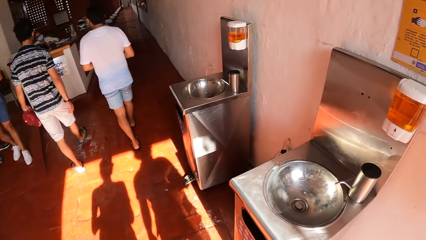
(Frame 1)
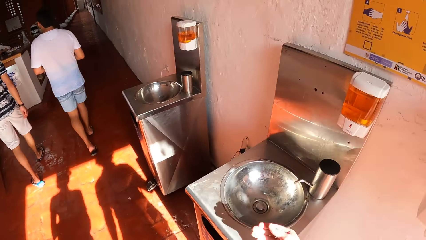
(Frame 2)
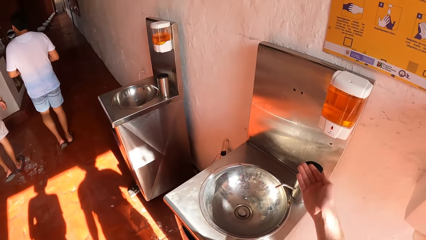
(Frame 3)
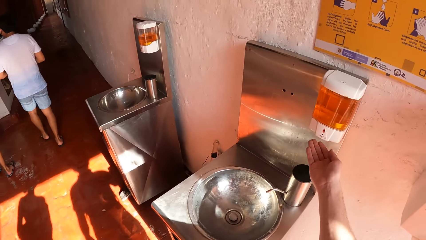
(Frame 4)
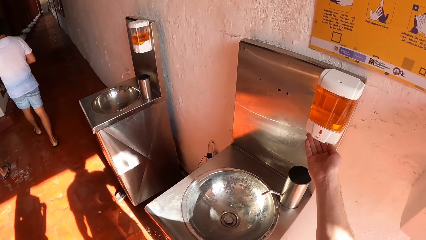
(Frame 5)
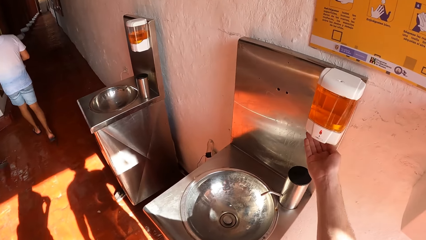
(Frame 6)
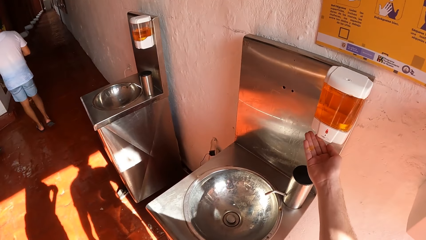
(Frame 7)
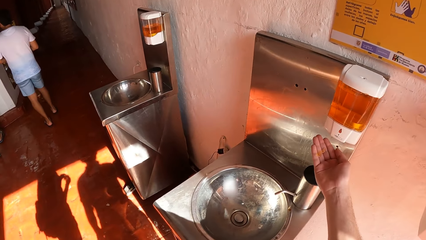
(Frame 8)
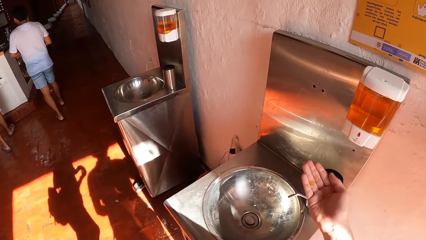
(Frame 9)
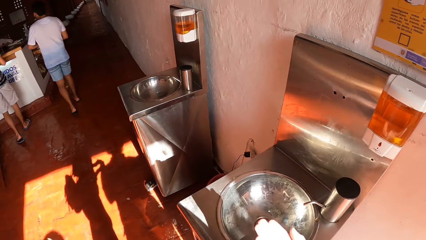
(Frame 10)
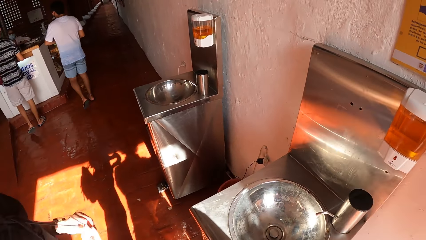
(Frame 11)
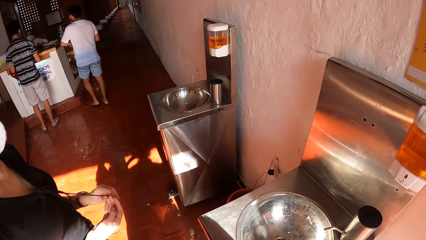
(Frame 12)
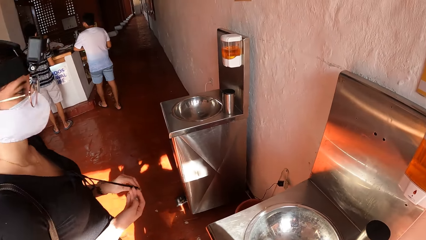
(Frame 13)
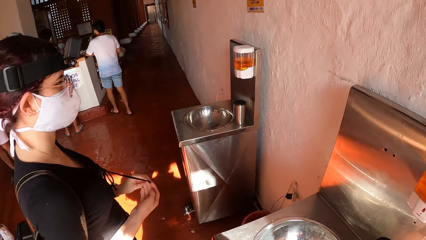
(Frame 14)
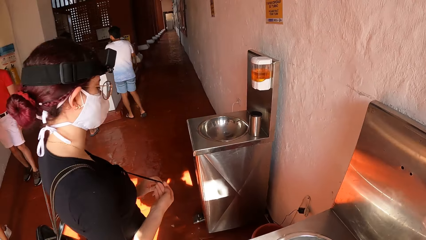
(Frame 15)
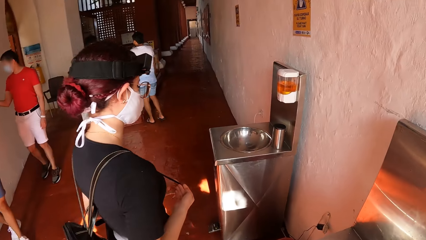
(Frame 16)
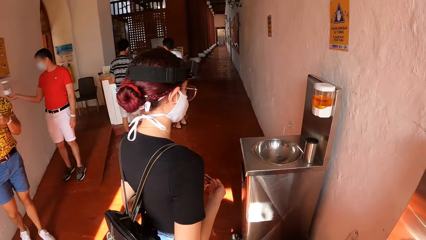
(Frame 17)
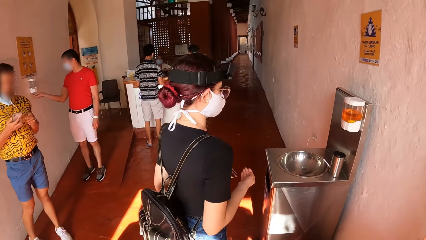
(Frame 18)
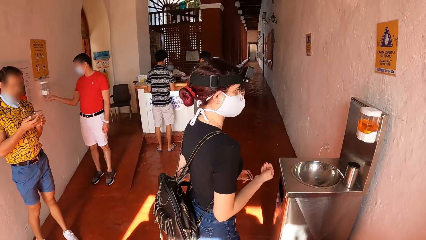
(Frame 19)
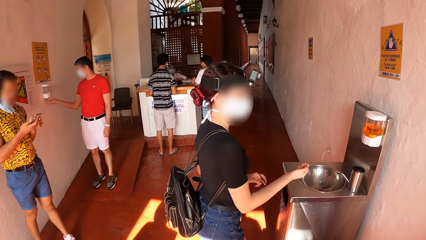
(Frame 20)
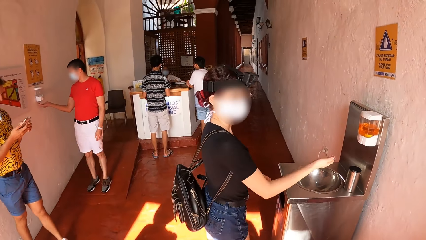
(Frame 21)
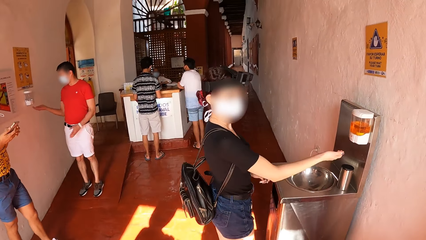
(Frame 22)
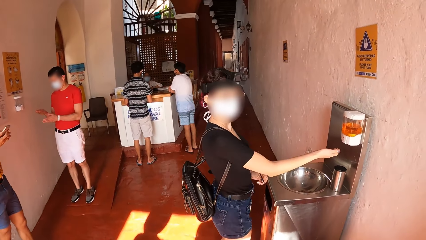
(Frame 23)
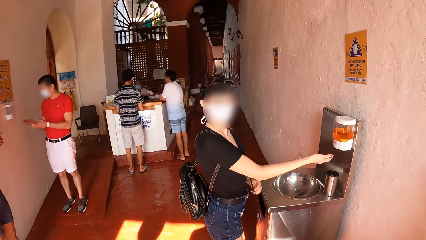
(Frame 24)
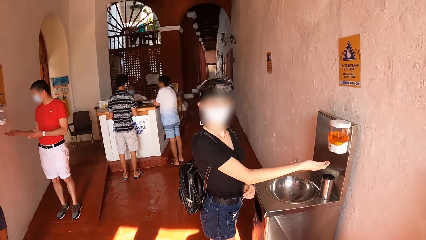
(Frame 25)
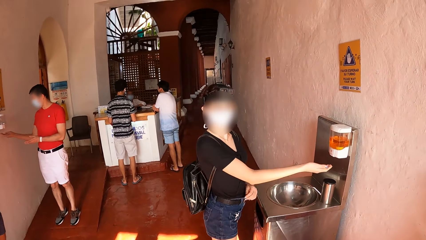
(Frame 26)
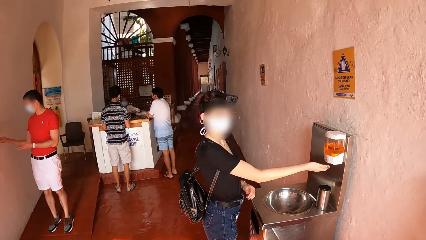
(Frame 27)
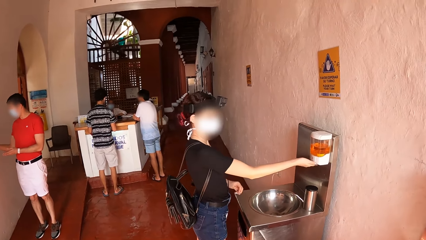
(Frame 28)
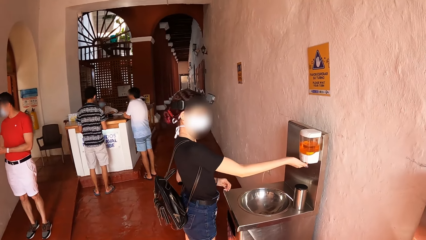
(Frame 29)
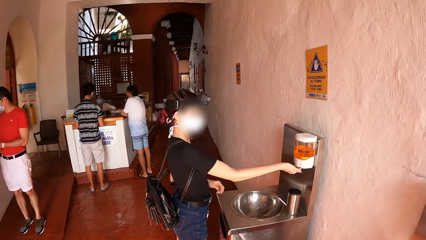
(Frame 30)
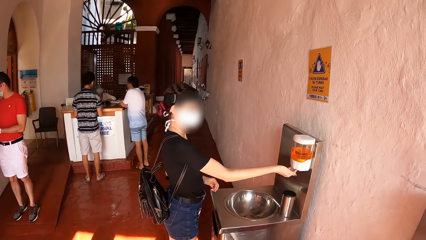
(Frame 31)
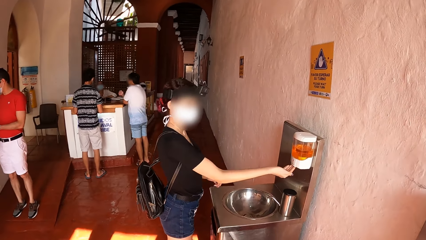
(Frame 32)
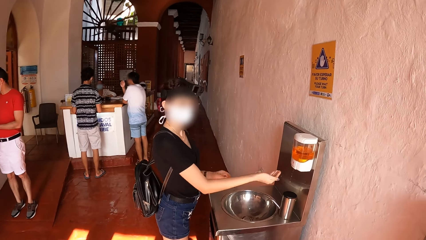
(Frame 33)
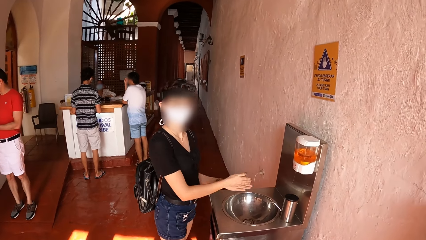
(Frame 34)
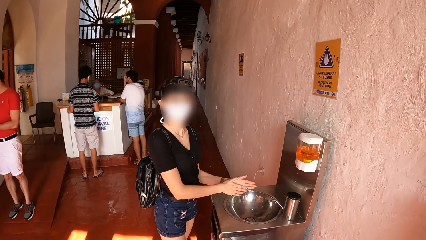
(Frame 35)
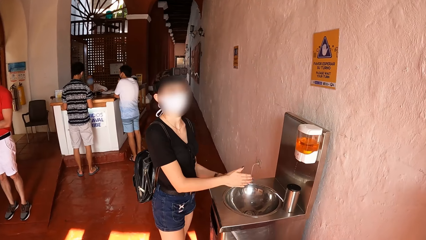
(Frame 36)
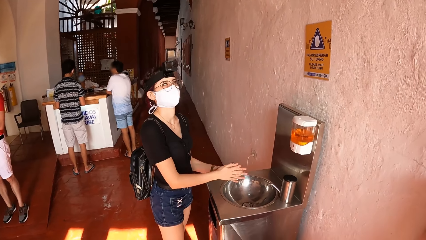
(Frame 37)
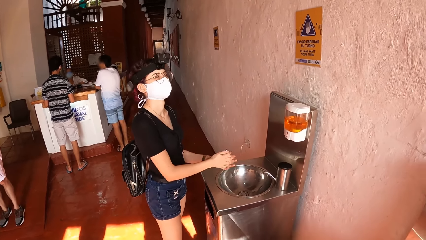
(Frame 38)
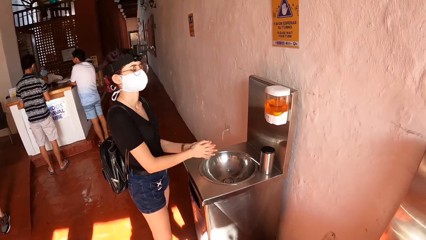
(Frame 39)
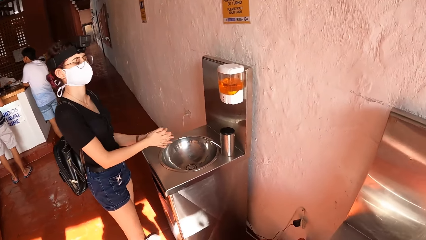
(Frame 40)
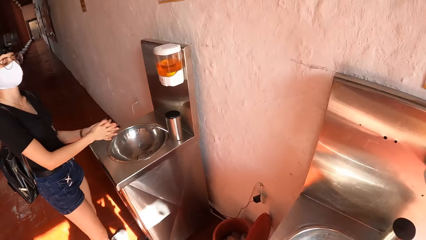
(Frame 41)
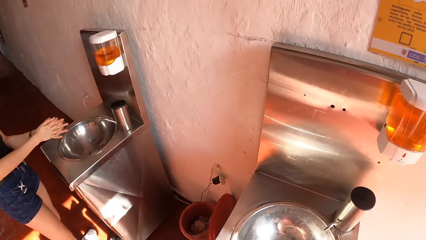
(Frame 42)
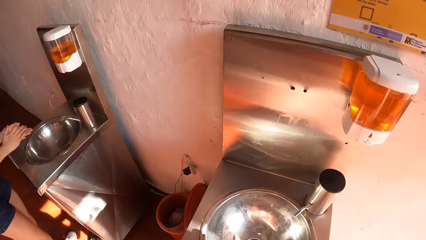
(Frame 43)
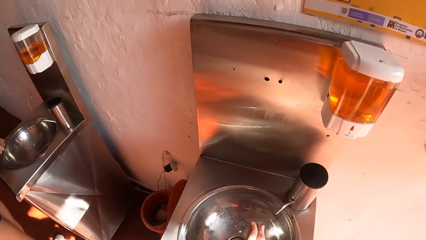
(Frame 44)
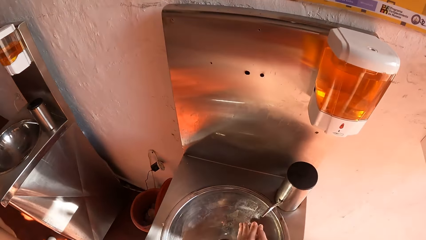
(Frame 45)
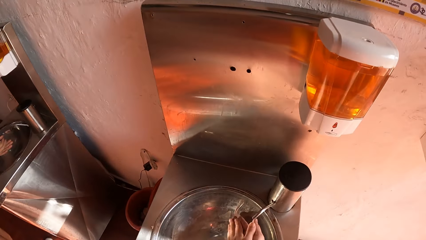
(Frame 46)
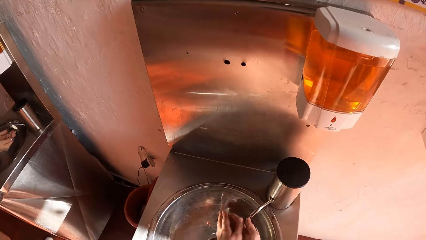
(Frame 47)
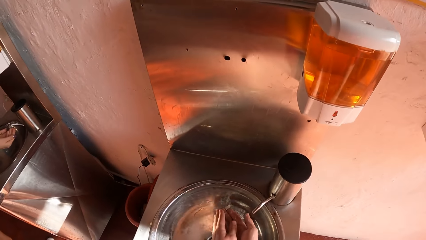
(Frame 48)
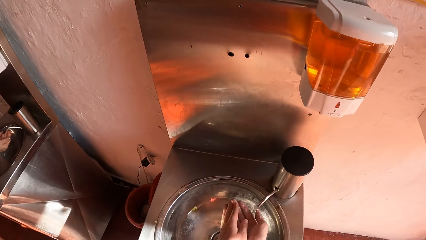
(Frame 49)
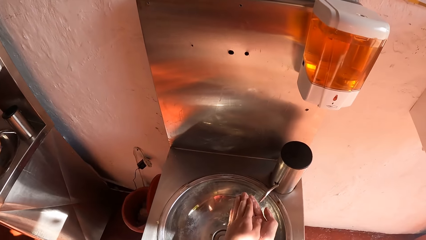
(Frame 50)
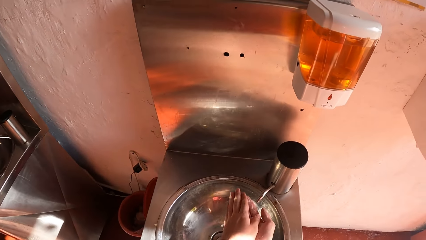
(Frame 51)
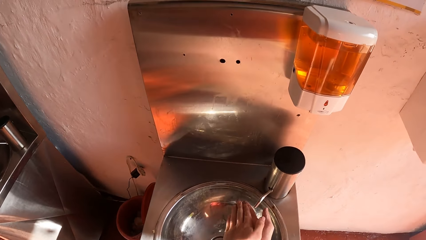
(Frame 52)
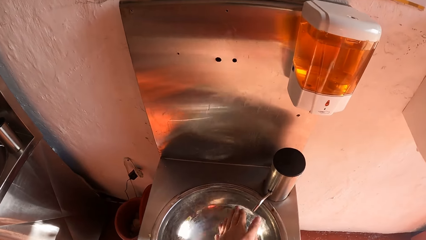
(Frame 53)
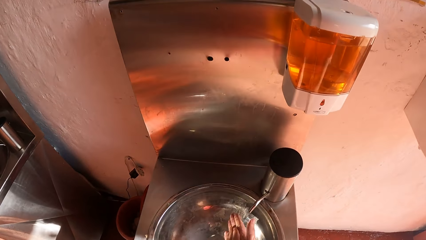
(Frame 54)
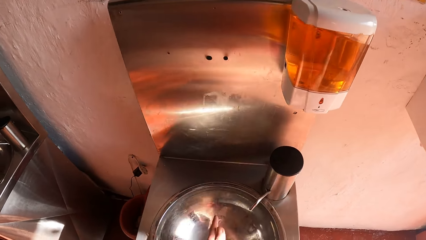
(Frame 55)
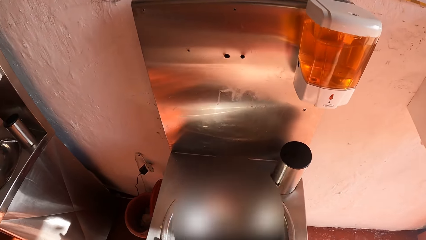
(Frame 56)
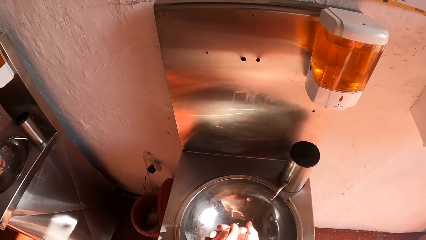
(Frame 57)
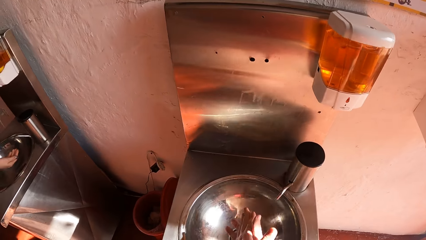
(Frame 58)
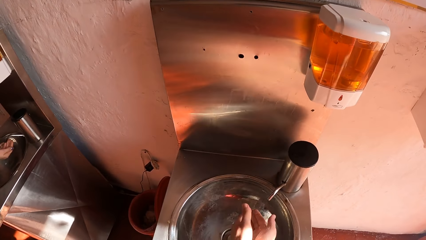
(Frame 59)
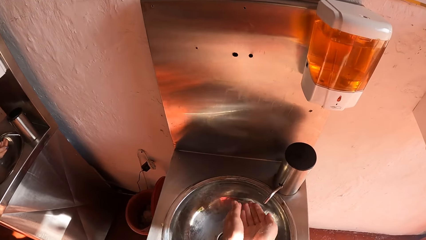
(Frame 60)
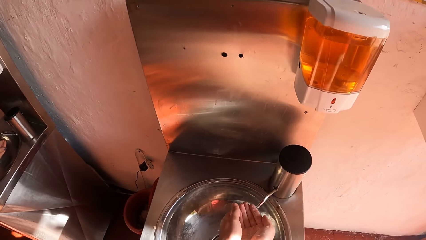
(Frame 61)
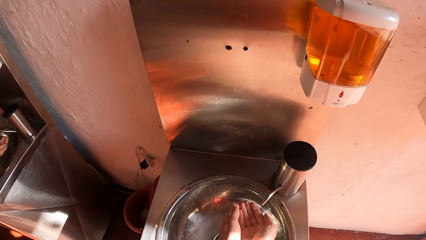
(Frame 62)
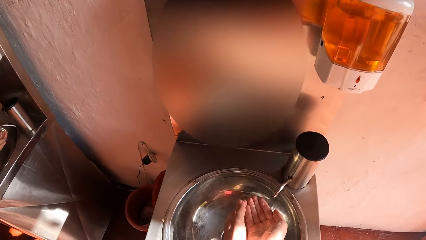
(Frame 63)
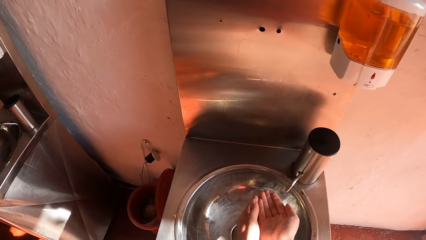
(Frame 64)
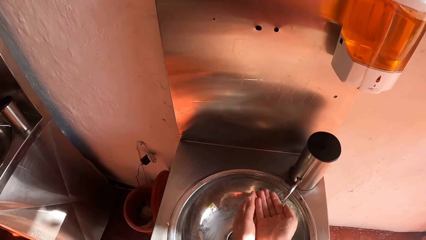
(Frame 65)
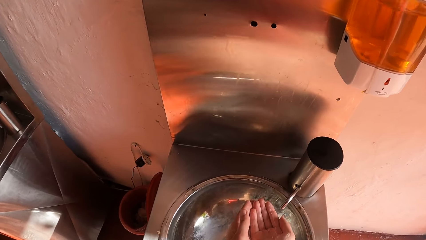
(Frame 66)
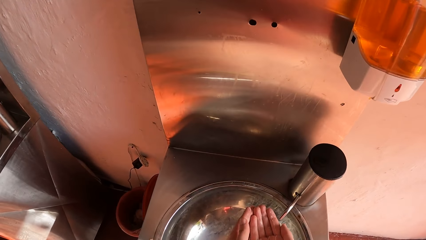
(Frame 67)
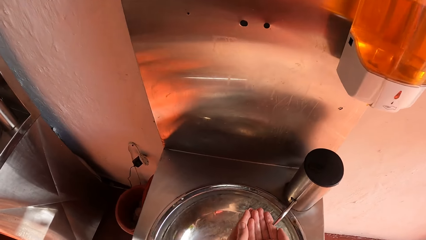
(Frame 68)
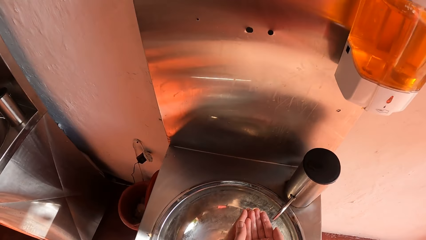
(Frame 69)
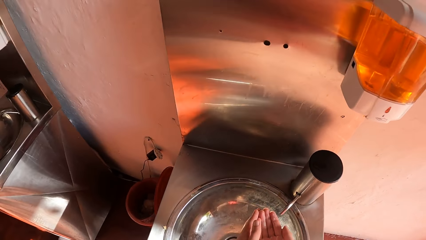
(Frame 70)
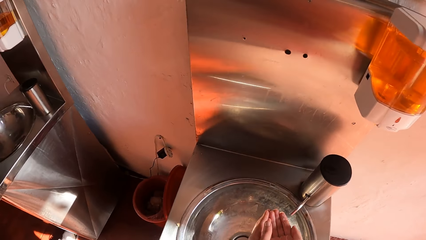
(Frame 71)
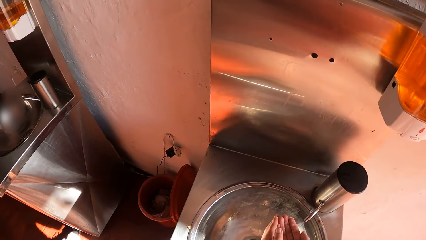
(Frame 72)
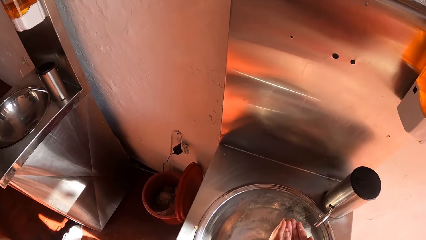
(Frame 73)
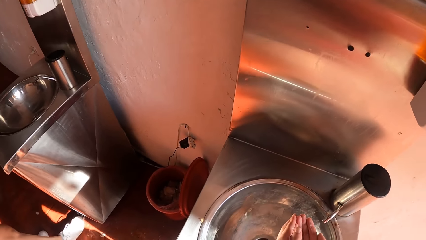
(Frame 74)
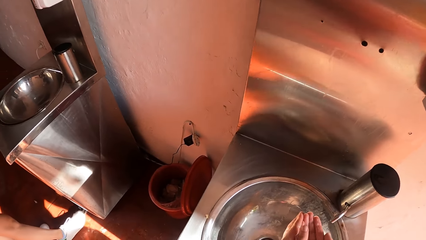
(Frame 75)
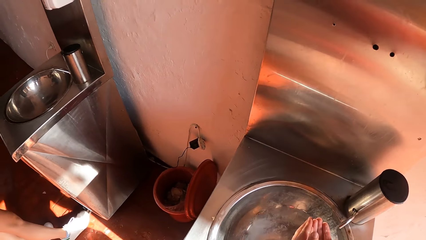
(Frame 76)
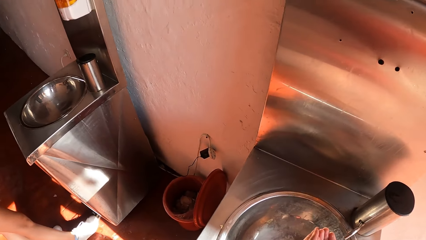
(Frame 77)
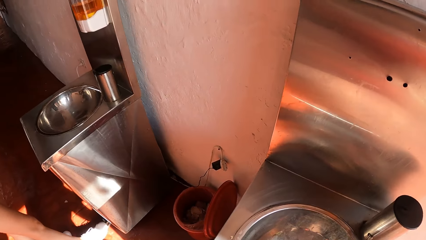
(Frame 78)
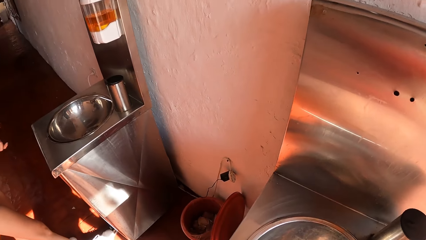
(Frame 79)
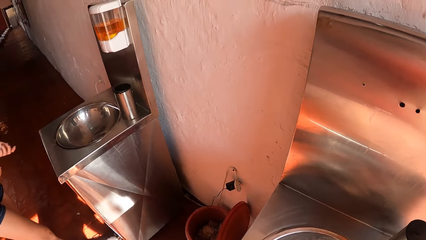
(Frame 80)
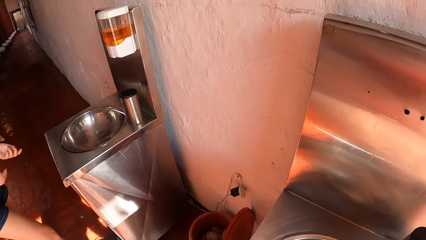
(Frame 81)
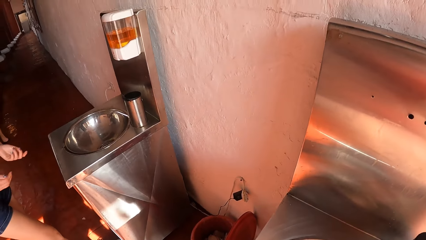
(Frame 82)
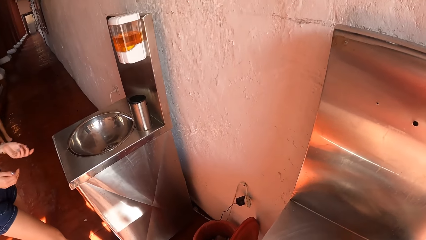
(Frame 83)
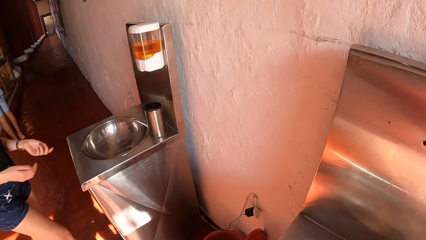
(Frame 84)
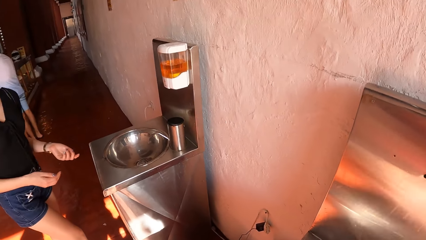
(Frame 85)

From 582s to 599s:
The camera wearer spreads his right hand under a soap dispenser. He puts the soap on the hand. A woman spreads her right hand under a soap dispenser. A man walks towards another woman. A second man walks towards the second woman. A third man spreads his right hand under a soap dispenser. A fourth man holds a phone in his hands. The third man walks towards the sink. The second man interacts with the second woman. The first man interacts with the second woman. The third man puts the soap on the hand. The first woman rubs her hands together. The third man washes the hands. The camera wearer rubs his hands together. He washes the hands. He washes his hands in the wash basin.
